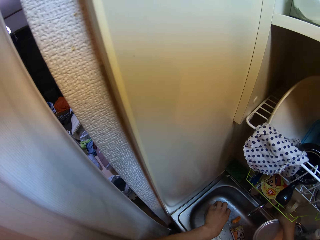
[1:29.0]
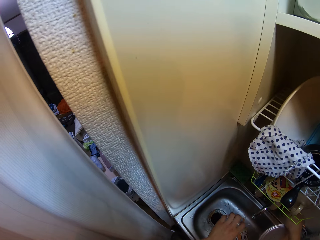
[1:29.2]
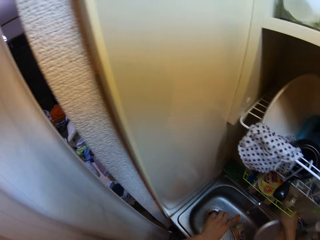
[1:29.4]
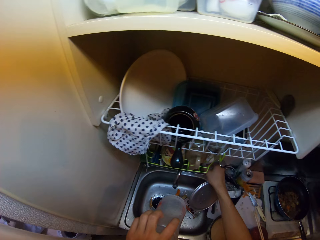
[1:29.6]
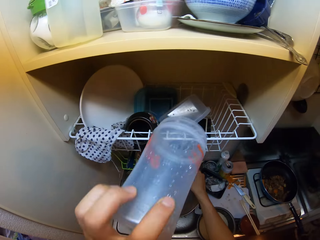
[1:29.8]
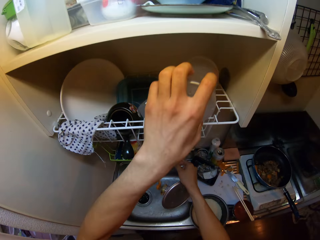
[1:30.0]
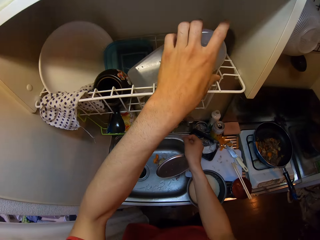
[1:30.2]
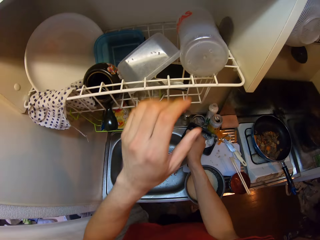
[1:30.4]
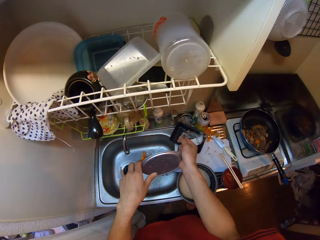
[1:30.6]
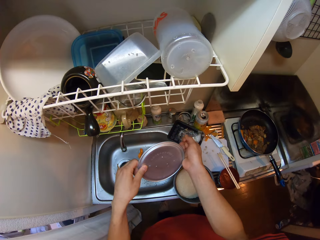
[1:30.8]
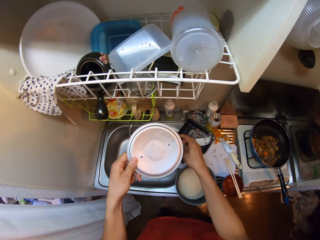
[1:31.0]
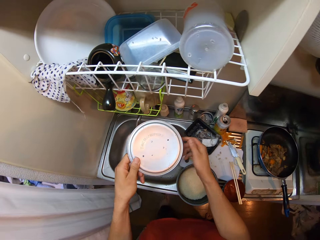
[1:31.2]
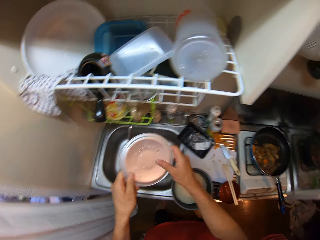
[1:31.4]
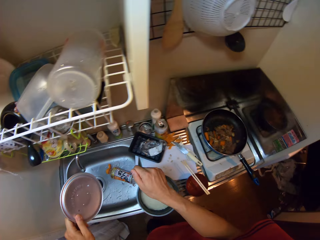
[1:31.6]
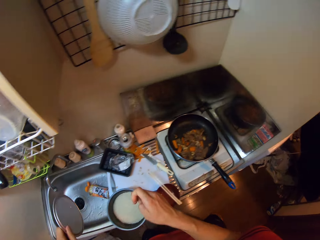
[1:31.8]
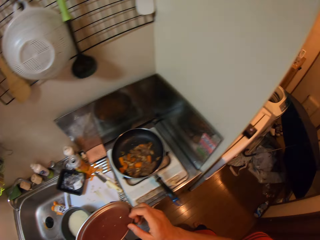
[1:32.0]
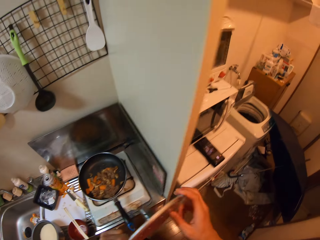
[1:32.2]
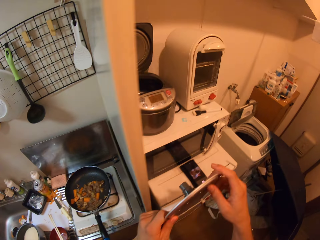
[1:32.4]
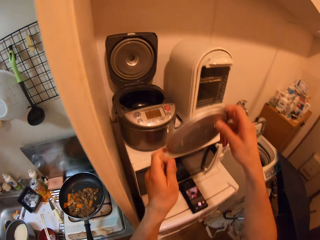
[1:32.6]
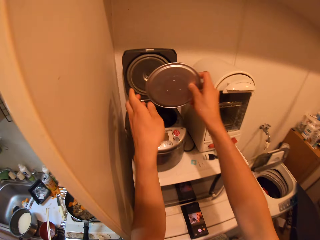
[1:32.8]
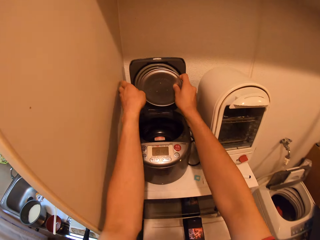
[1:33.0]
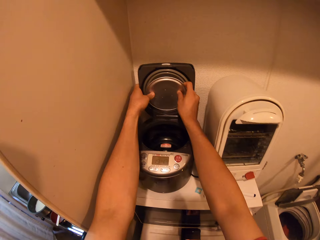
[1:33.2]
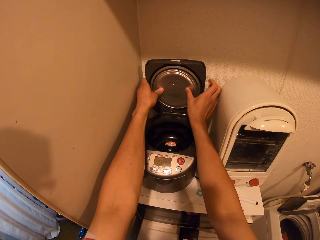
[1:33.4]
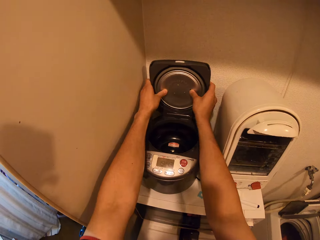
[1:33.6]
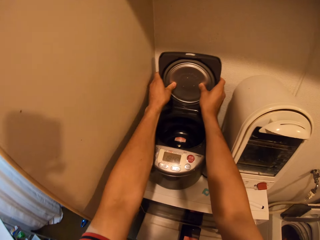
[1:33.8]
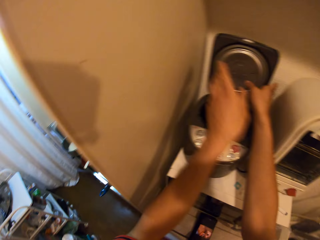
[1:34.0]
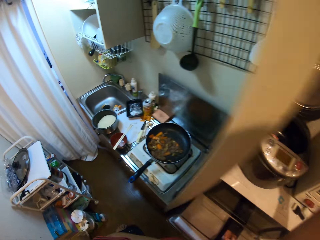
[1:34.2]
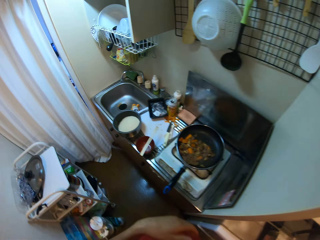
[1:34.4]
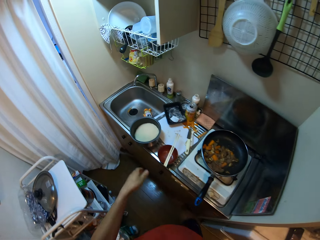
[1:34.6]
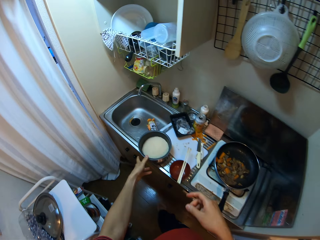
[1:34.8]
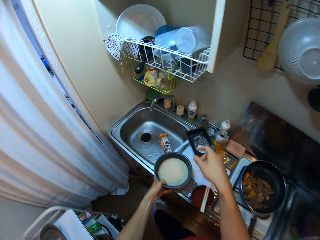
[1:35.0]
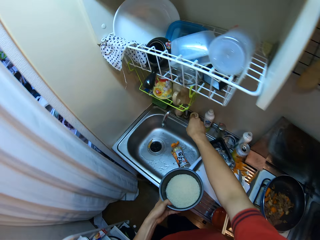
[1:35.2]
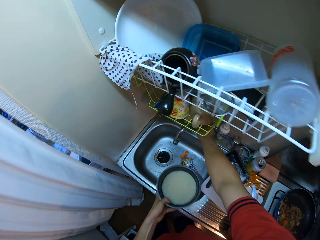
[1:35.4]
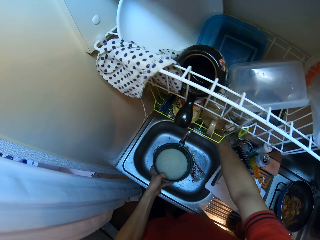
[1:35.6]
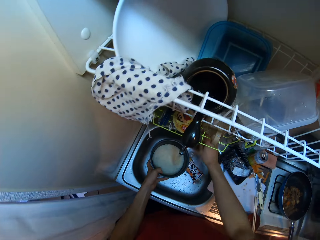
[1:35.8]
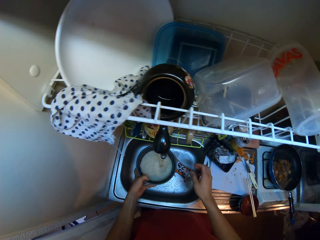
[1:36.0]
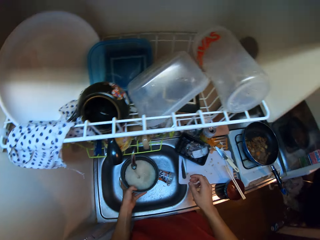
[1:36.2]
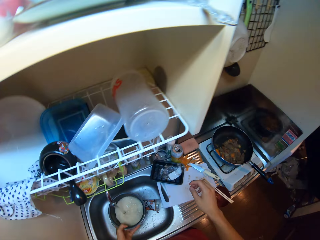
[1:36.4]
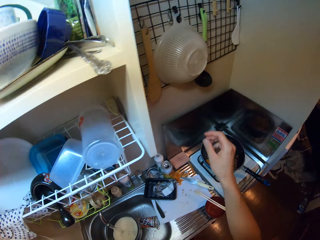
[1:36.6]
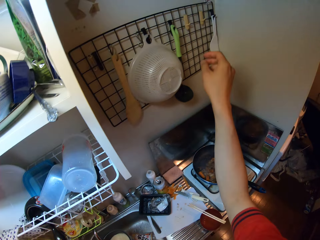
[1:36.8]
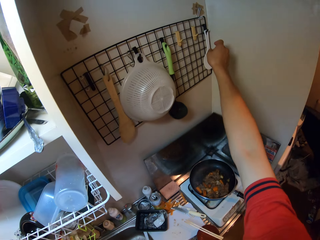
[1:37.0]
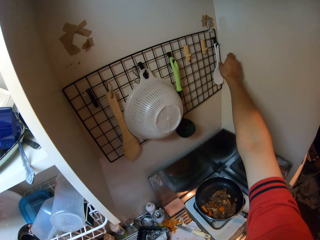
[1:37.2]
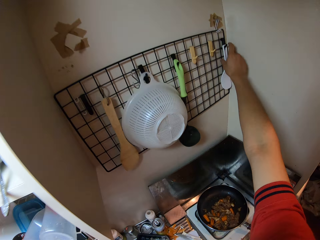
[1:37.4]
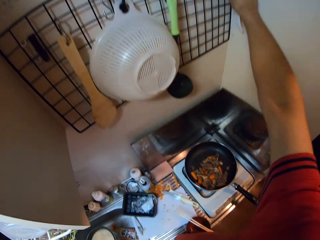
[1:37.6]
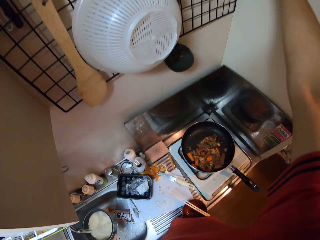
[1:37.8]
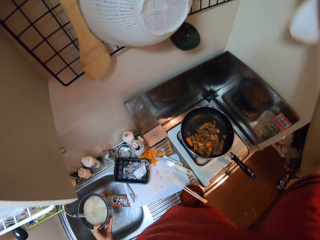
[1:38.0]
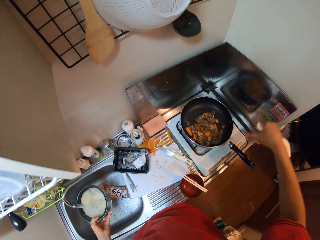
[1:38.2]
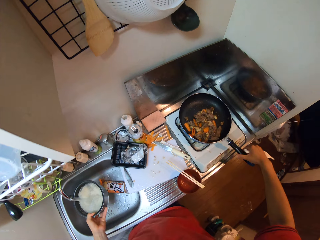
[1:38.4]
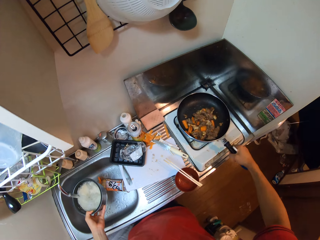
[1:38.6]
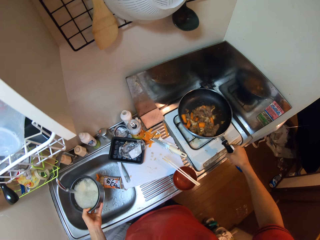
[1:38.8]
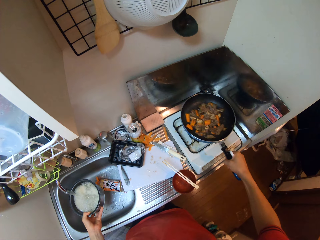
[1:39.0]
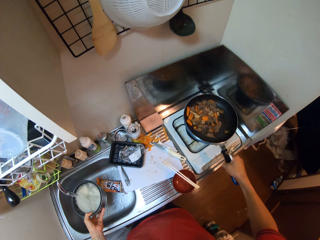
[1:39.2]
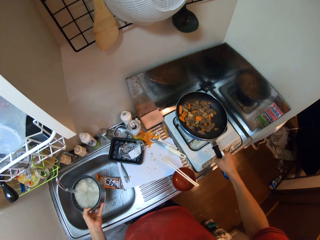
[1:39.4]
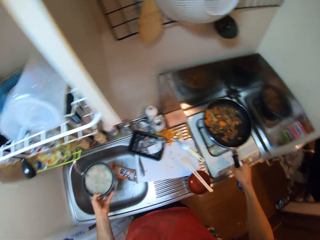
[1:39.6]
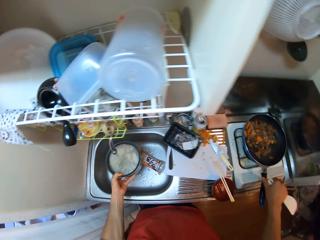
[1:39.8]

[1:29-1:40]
The camera wearer pours the water in the container into the sink. She drops the container on the utensil rack in the kitchen. She passes the lid to the left hand. She sings. She steps forward. She passes the lid to the right hand. She attaches the lid to the steam rice cooker on the microwave. She sings. She picks the pot with her left hand, opens the tap and puts water in the pot. She picks a spoon on the wall of the kitchen with her right hand. She lifts the pan. She swirls the tomatoes and meats in the frypan with her right hand.

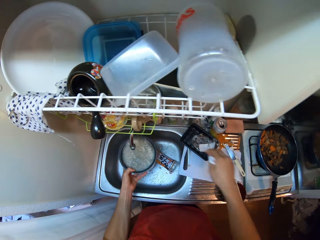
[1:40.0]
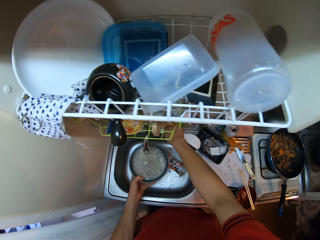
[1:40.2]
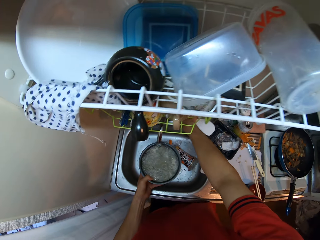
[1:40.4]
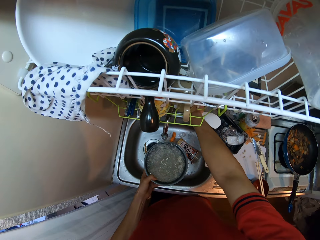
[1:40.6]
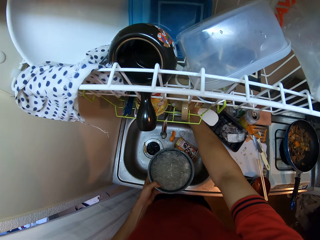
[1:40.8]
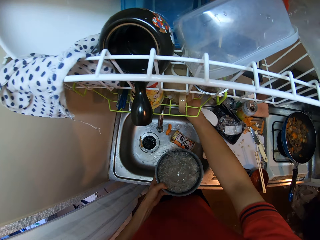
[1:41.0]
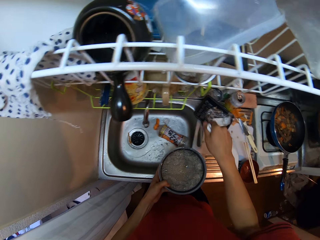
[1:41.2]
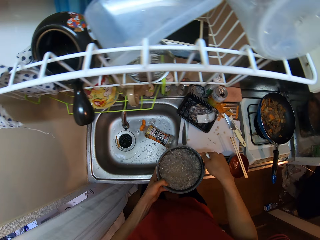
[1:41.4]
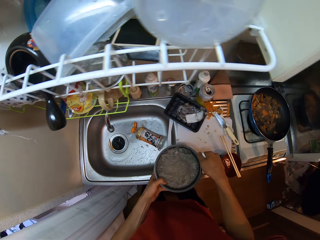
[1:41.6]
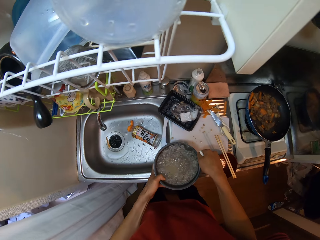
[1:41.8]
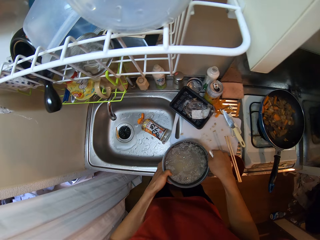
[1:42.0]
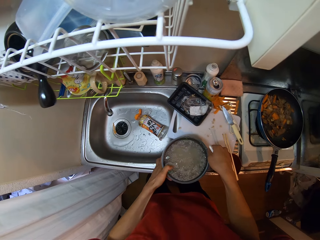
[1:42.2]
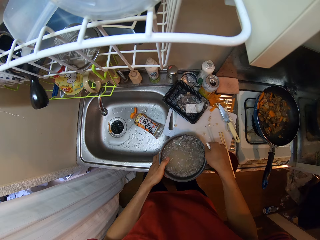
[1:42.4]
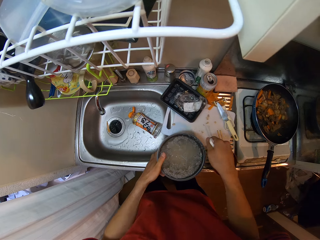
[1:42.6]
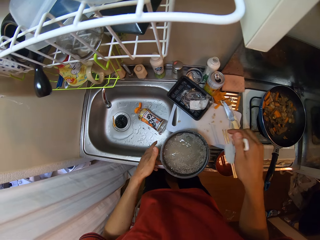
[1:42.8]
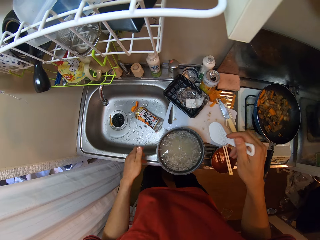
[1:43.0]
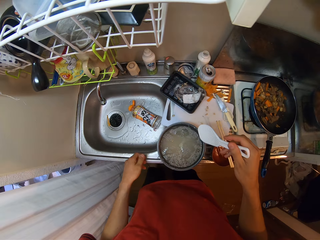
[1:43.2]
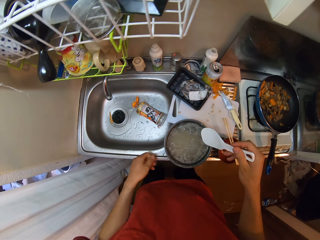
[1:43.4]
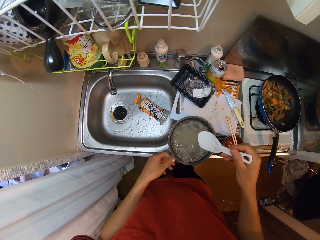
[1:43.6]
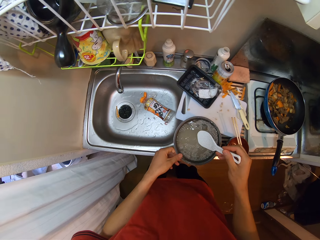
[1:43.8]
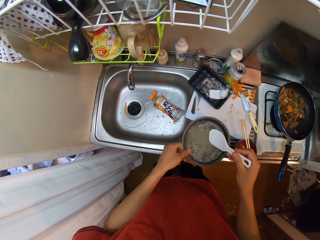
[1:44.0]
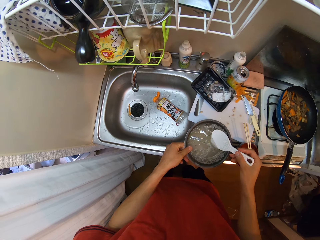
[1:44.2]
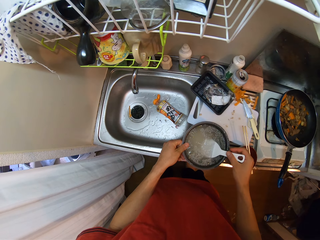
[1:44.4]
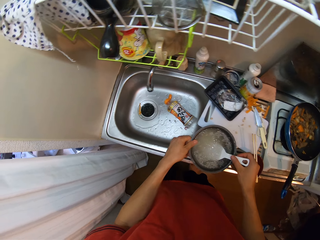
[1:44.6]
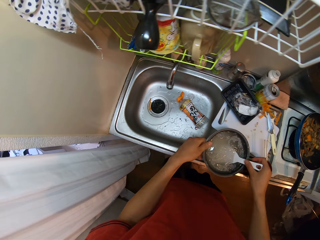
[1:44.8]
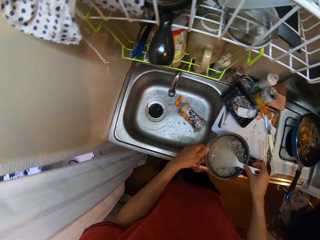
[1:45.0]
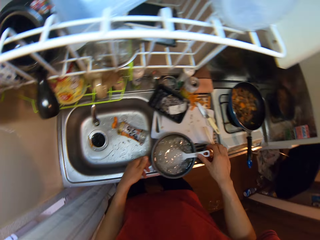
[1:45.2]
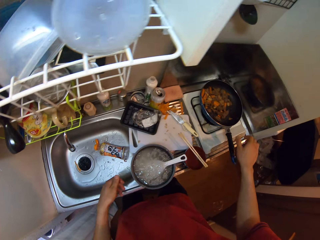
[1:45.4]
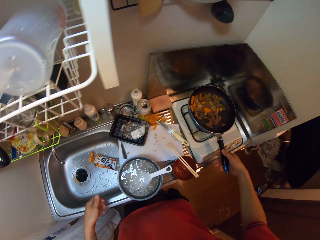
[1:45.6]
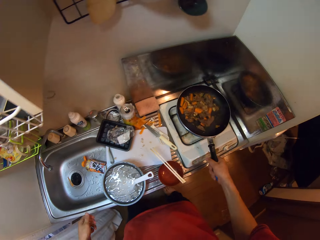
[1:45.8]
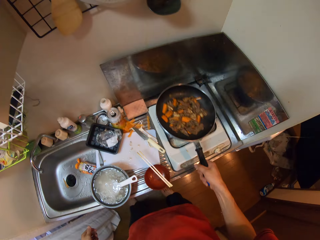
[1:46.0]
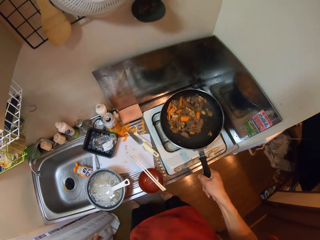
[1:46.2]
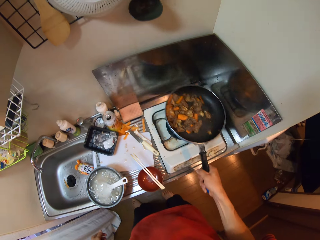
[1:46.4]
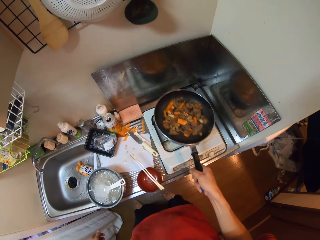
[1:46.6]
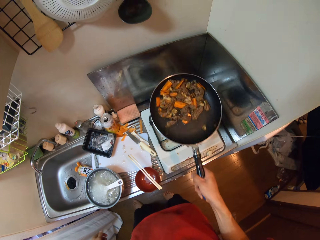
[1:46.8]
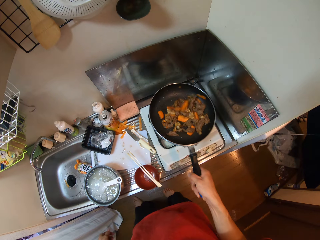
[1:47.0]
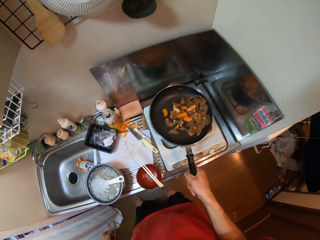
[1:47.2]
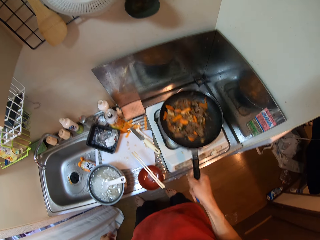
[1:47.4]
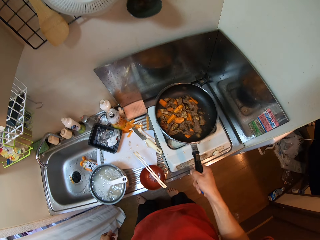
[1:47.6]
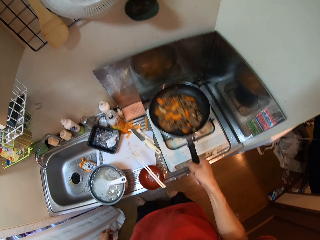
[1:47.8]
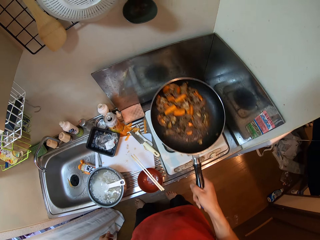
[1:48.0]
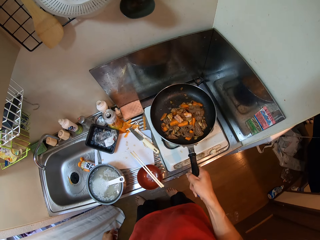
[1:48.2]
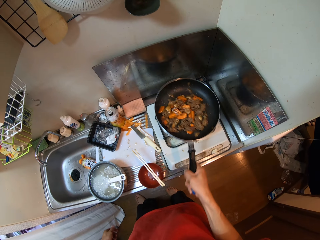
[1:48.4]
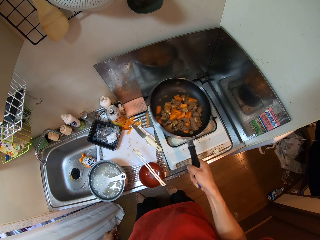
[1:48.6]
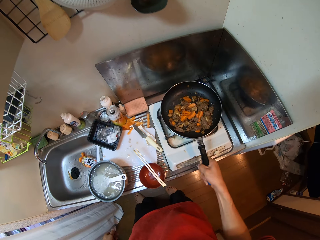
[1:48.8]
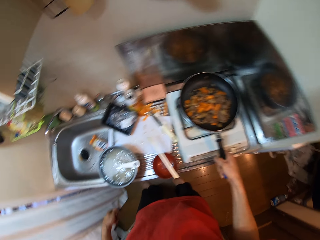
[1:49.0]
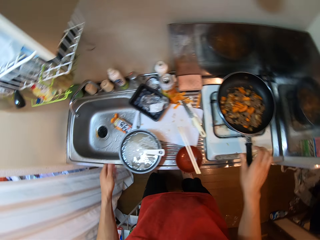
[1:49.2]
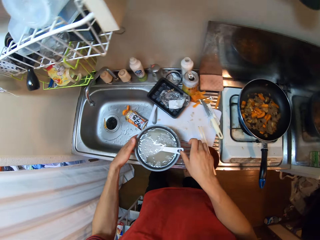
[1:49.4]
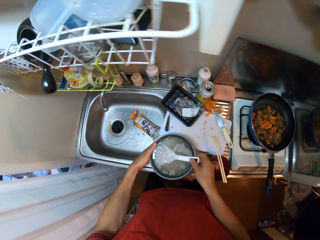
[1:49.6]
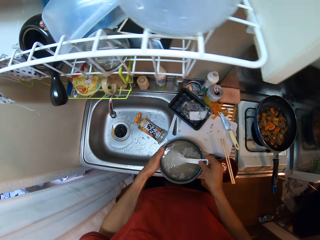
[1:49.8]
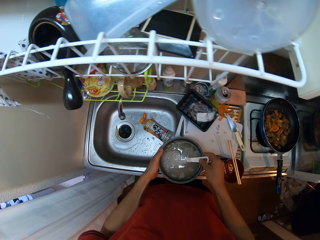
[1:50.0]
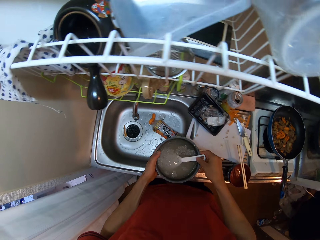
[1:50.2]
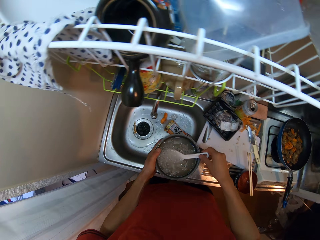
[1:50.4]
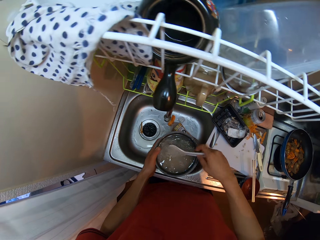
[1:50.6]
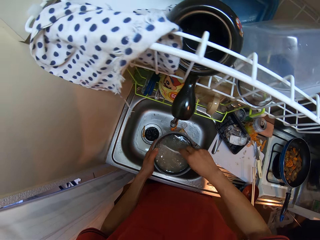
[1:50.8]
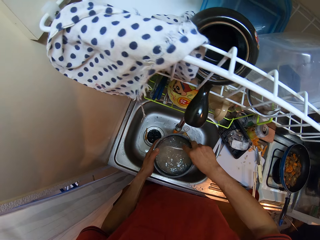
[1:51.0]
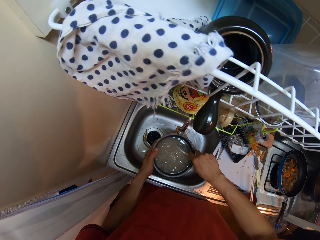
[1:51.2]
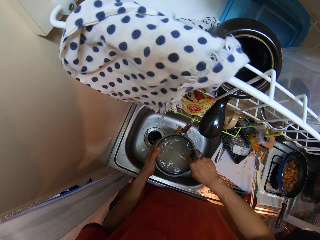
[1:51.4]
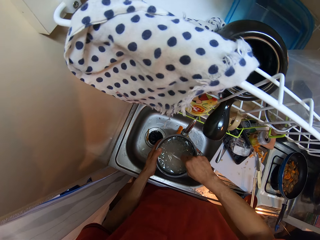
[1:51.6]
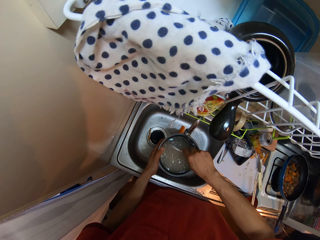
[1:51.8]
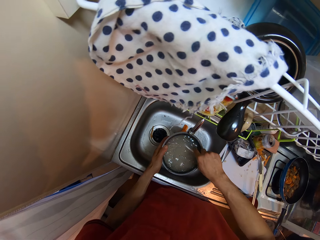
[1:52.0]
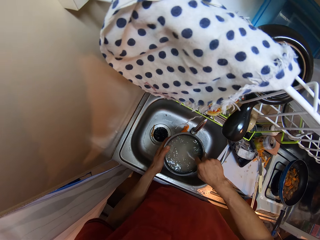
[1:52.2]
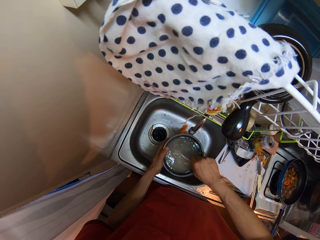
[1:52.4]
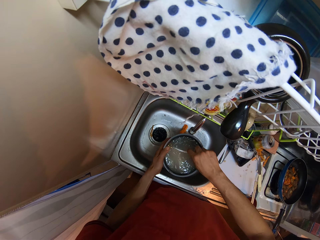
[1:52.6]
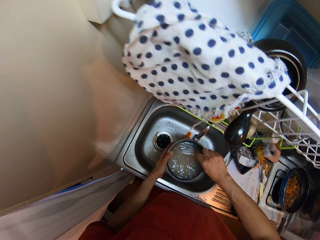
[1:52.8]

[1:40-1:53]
The camera wearer drops the frypan on the gas cooker. She switches off the tap. She drops the pot on the sink. She touches the pot. She drops the spoon in the pot on the sink. She lifts the pan. She swirls the tomatoes and meats in the frypan with her right hand. She drops the frypan on the gas cooker. She touches the pot and moves the pot to the sink. She stirs the rice in the pot with the spoon.
